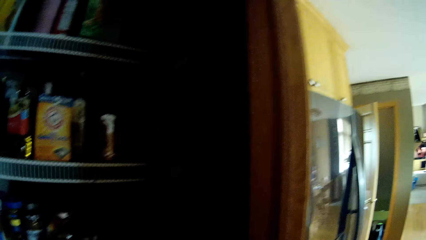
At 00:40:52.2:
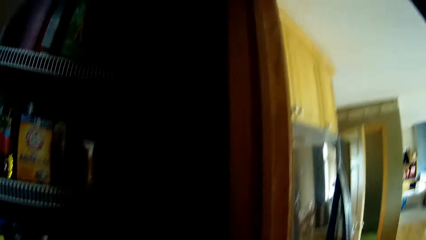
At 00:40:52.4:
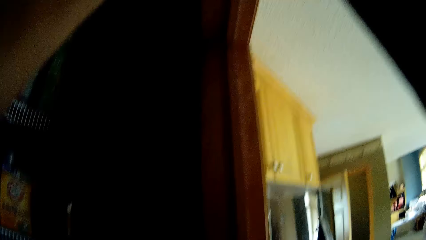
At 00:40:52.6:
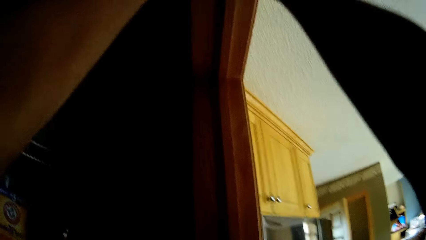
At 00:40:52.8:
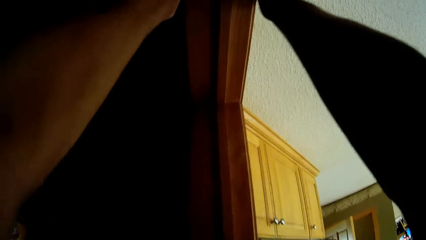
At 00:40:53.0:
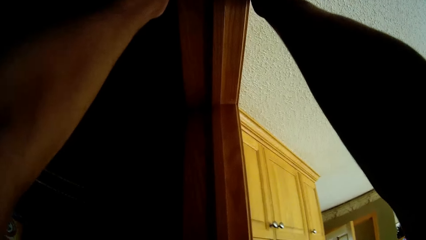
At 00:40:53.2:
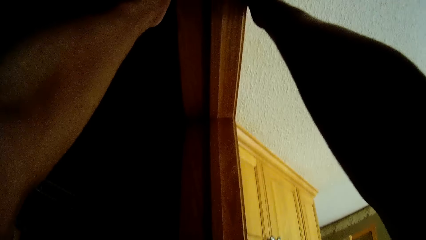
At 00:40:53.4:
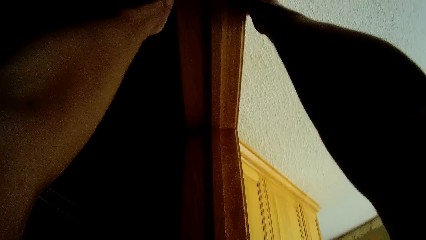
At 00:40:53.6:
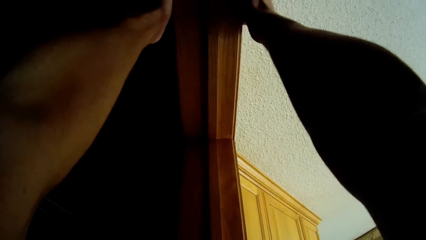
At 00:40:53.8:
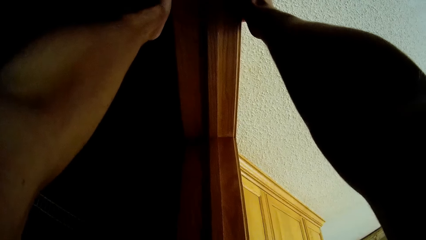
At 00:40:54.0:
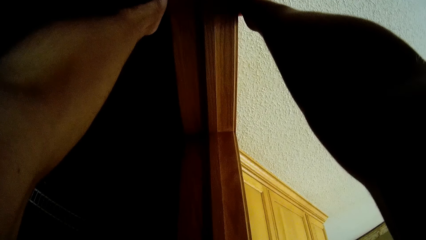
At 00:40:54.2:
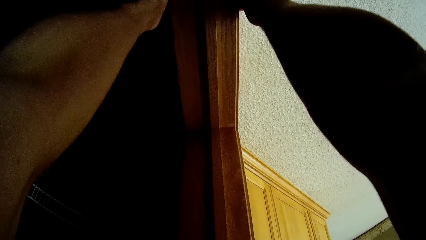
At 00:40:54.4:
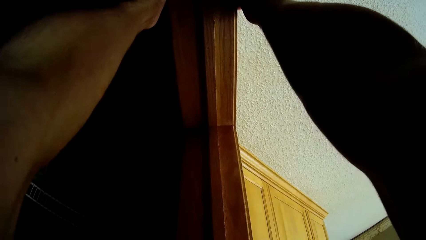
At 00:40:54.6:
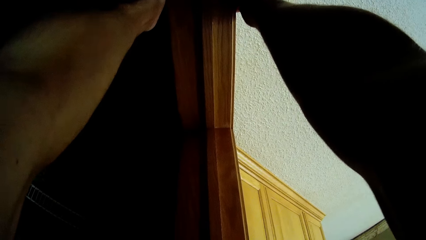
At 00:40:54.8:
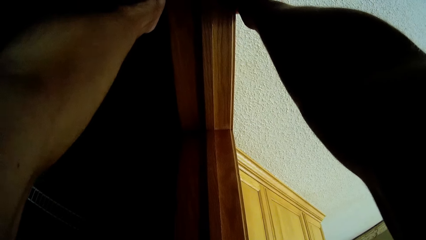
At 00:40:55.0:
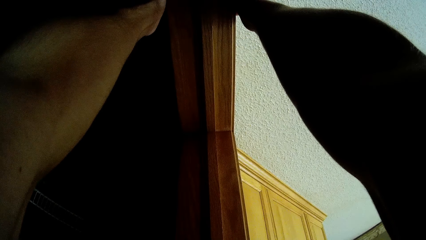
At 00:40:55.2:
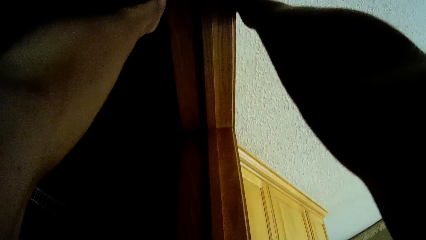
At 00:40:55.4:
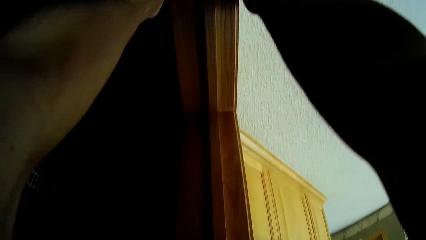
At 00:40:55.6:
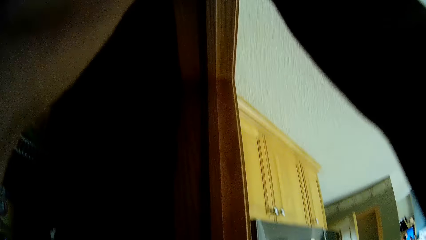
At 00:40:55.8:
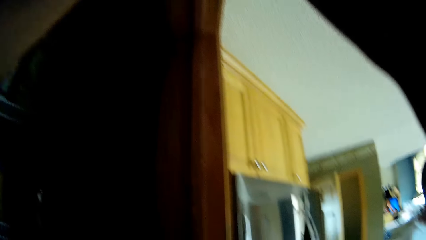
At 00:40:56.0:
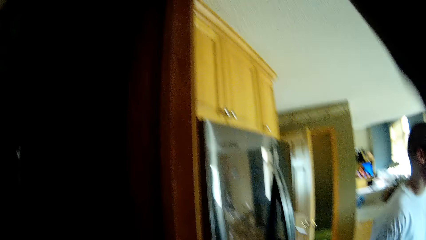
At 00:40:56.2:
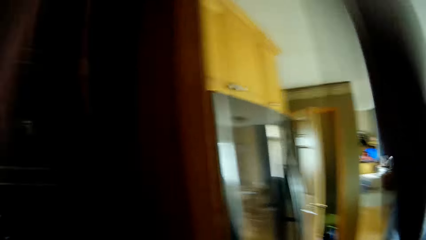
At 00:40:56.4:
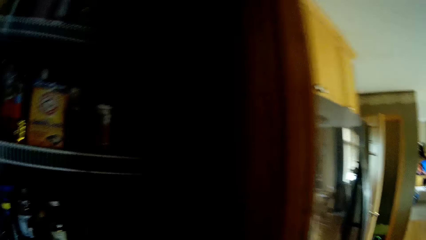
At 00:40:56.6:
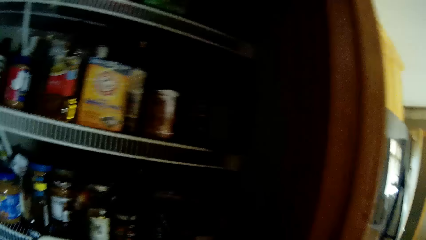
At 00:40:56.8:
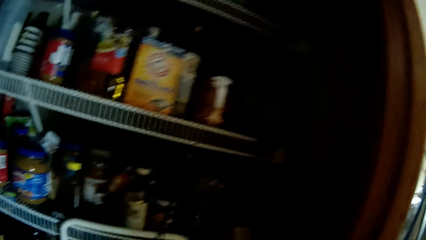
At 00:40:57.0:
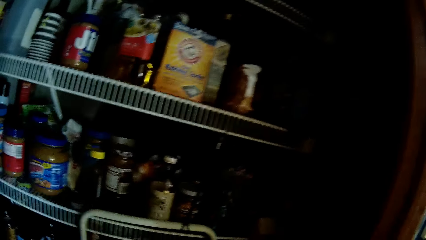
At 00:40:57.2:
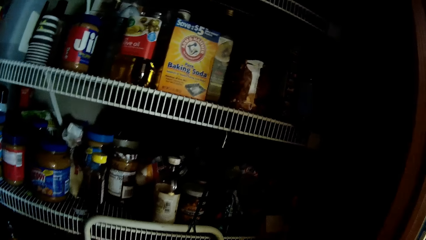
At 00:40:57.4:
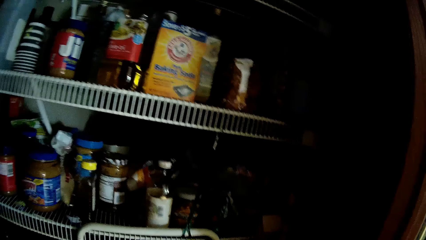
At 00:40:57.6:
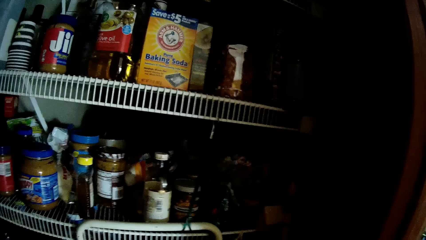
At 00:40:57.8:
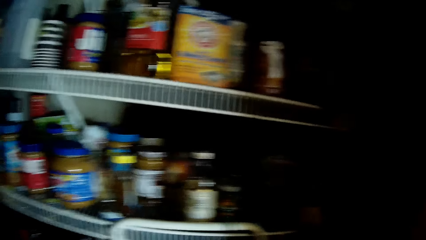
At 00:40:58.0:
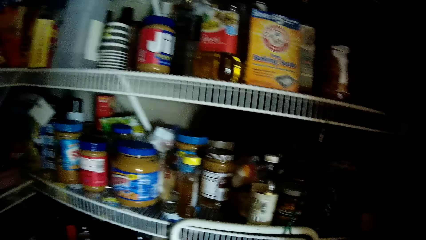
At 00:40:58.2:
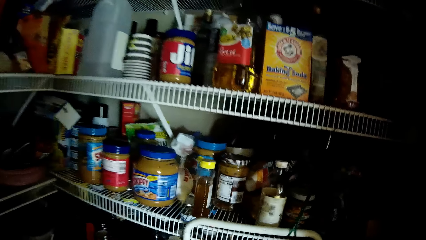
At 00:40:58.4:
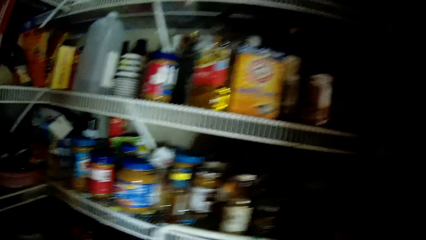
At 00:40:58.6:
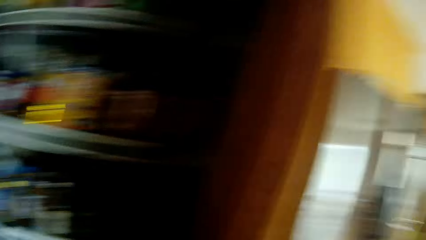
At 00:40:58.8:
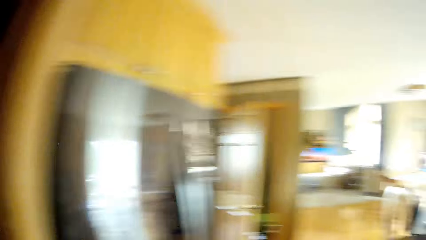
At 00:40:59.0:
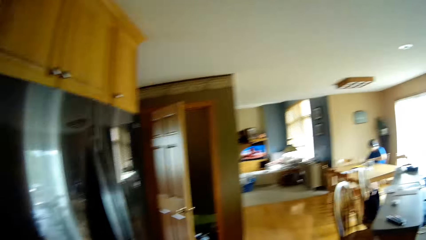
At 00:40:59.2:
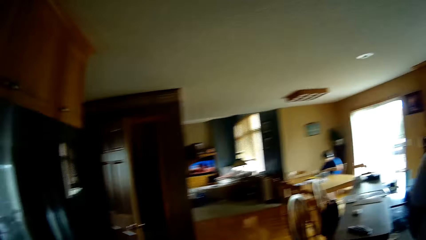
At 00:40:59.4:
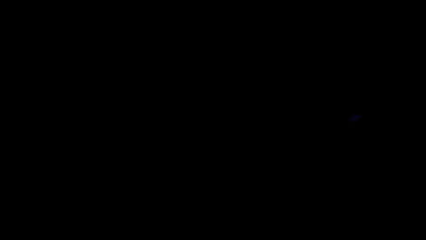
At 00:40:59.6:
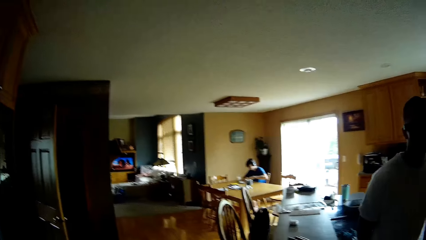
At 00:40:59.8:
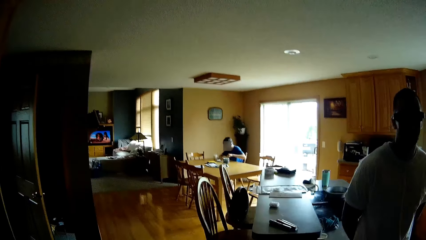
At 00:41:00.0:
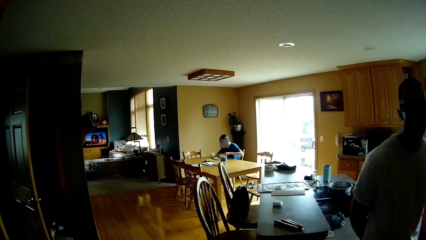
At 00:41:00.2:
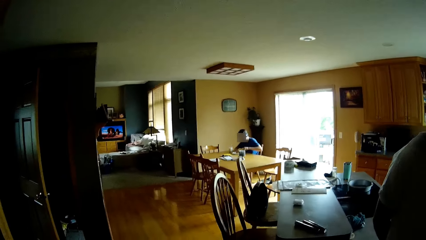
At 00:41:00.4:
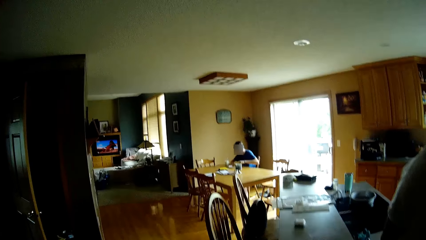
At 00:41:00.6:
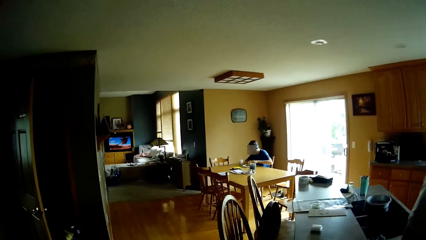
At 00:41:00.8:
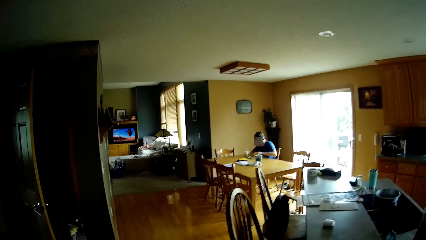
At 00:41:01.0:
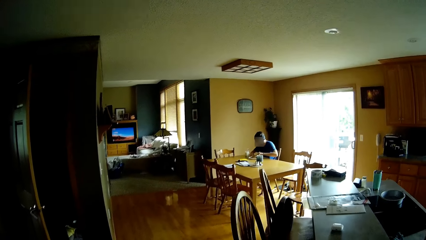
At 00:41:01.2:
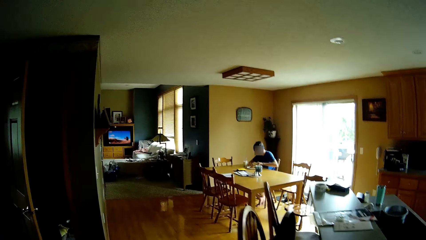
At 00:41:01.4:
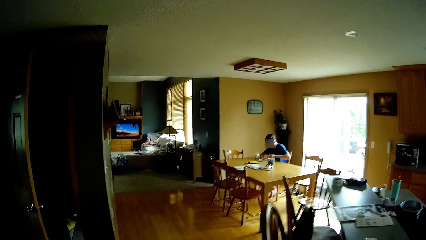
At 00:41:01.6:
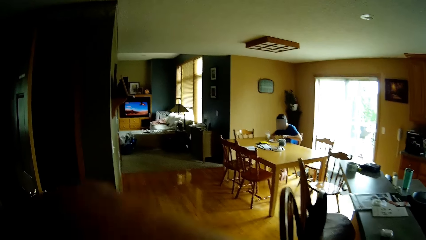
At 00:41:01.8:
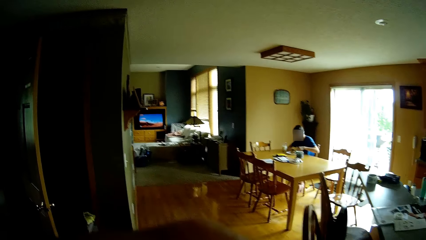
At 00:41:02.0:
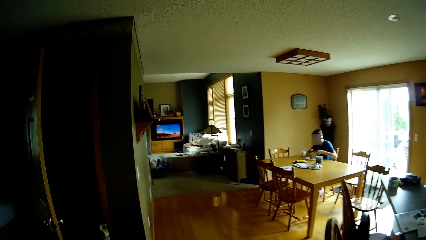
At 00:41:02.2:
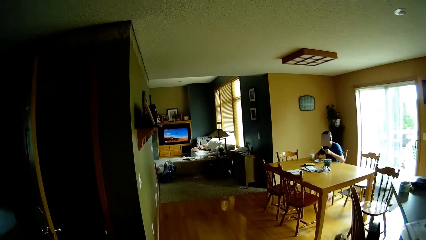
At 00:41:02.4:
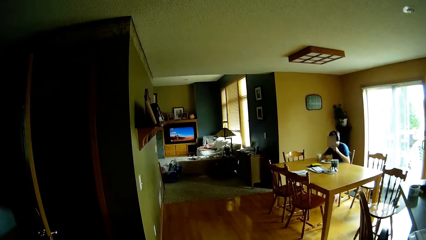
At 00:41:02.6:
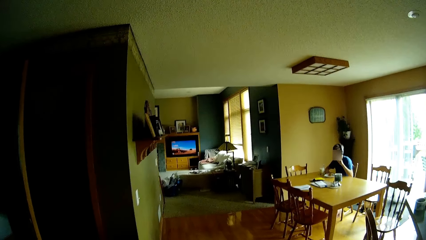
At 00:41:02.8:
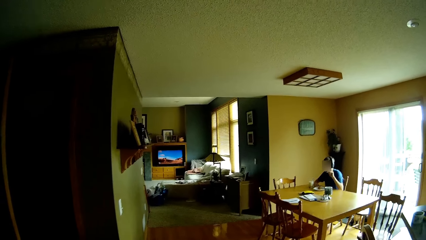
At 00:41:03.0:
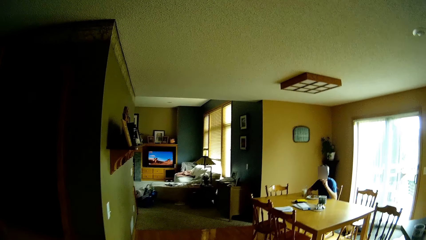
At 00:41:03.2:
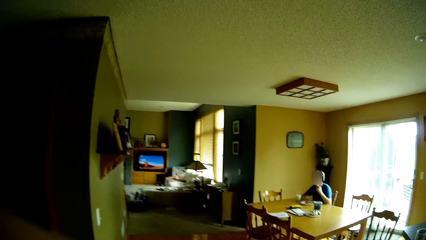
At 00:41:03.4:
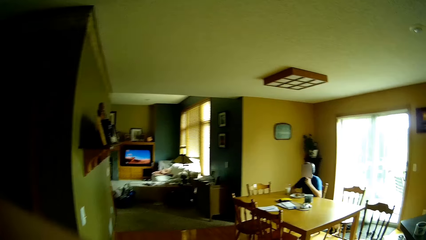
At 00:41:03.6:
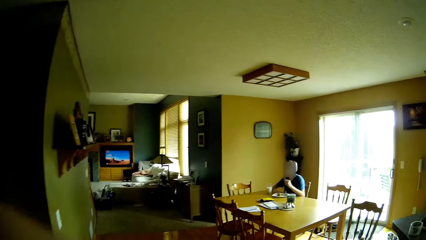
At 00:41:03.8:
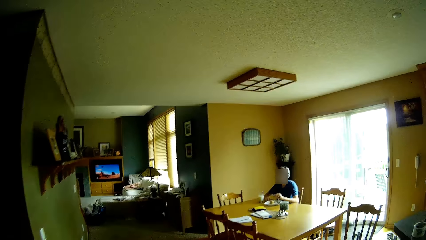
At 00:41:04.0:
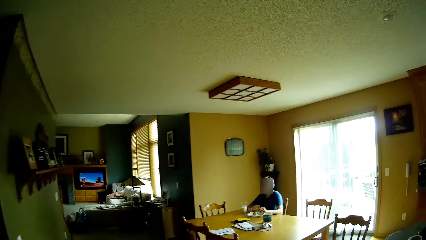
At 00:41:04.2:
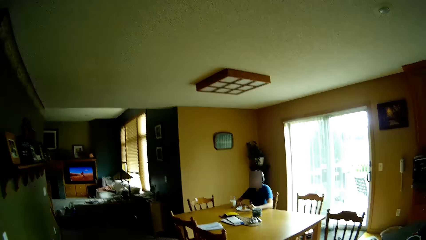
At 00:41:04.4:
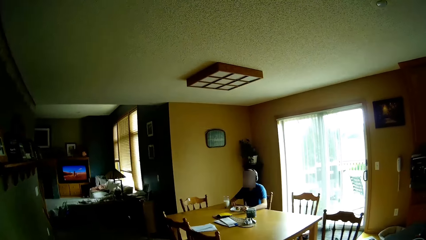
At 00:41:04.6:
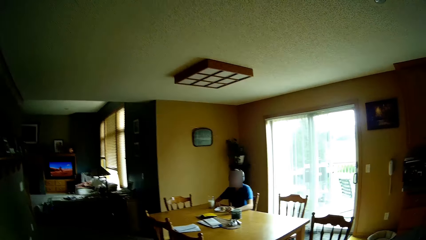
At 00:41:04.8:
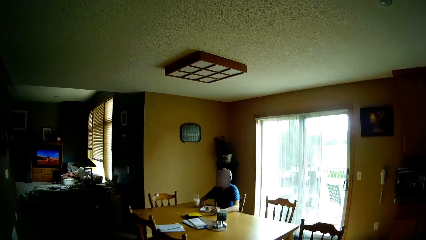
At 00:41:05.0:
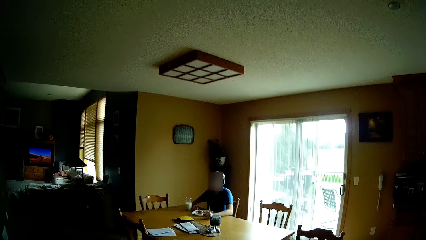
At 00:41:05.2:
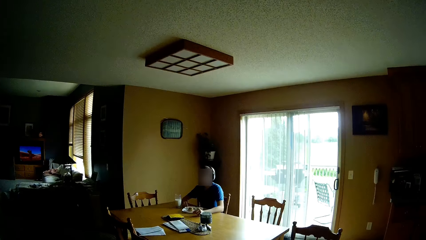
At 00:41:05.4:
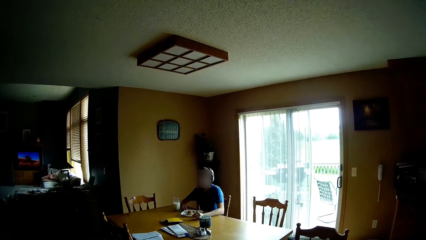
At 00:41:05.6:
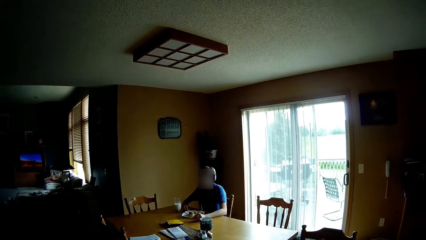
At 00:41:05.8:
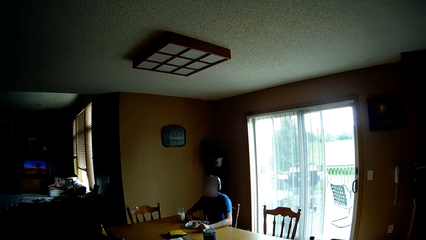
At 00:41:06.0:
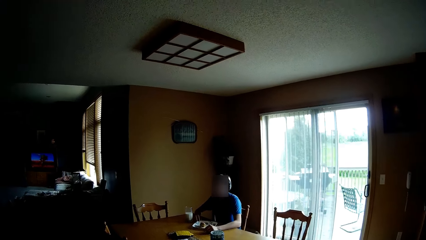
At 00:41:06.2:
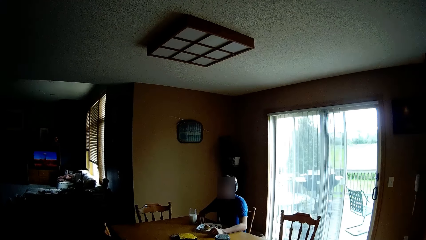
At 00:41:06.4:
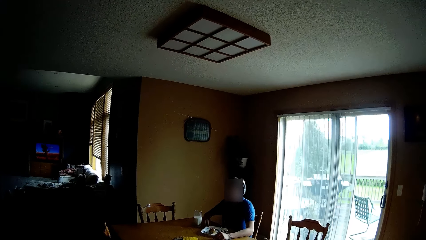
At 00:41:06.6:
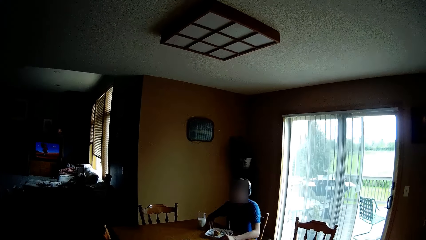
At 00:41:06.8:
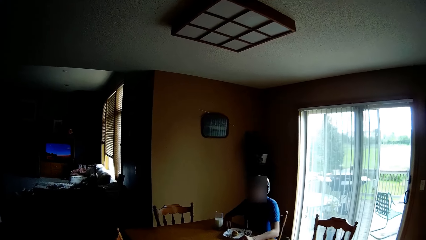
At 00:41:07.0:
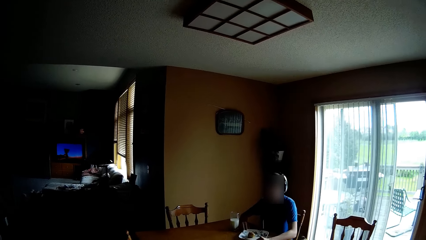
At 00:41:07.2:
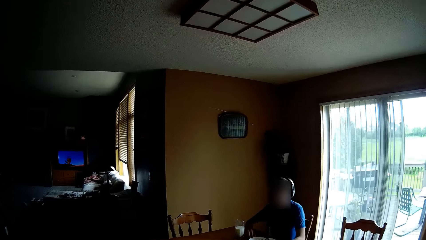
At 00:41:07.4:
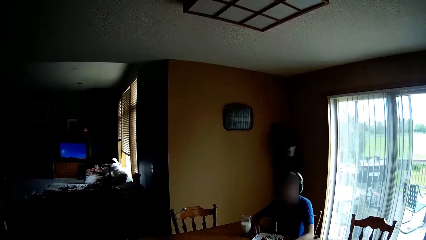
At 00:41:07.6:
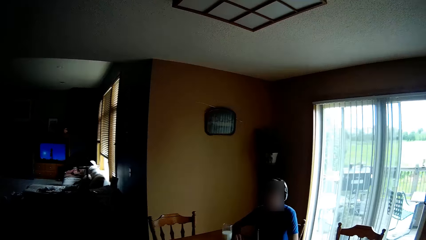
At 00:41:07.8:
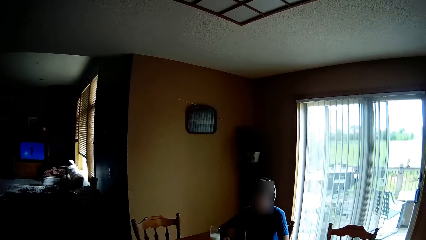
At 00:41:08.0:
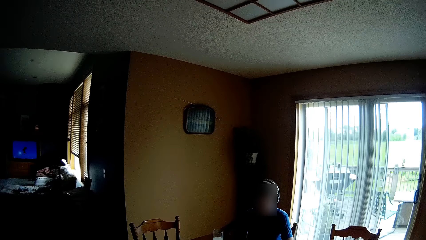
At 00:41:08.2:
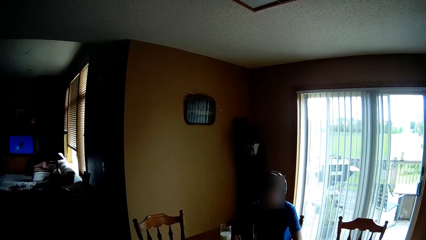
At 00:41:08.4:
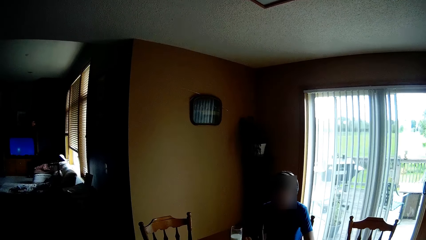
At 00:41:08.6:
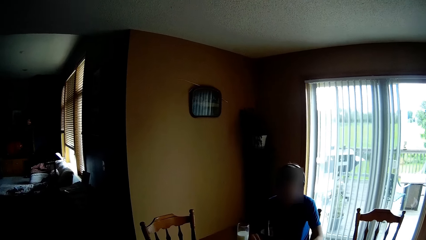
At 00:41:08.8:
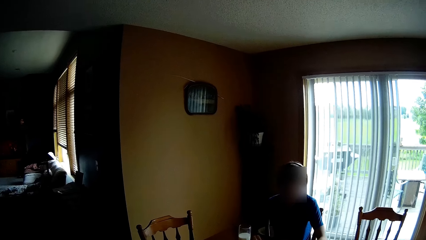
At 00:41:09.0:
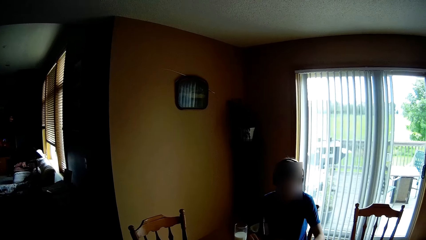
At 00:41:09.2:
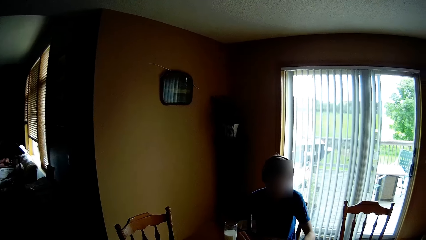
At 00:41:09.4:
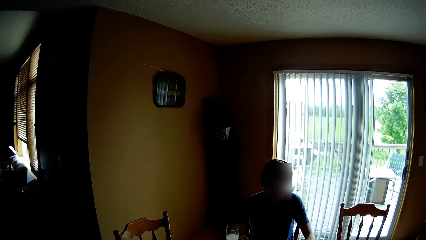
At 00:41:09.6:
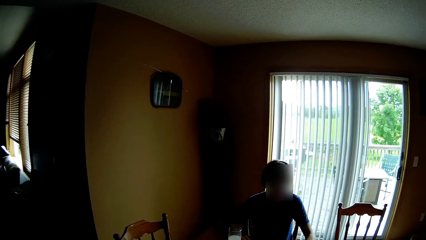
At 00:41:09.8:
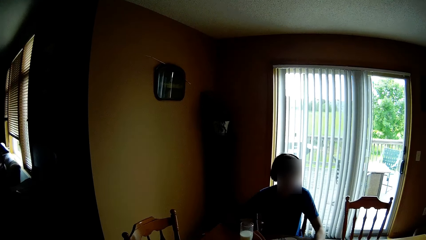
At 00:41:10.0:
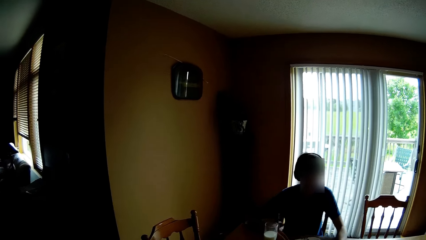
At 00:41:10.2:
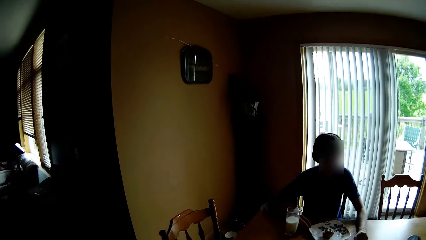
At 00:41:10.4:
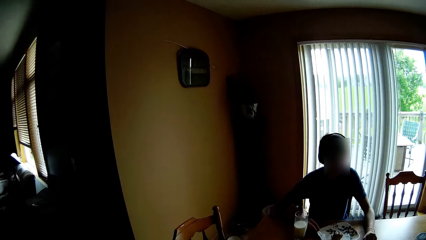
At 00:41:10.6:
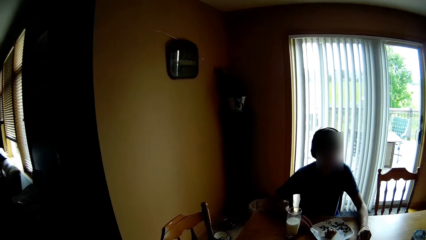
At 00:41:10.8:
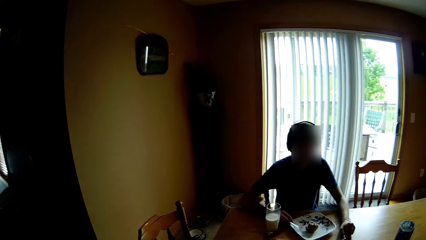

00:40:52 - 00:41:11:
The camera wearer holds the top of the door with both hands. He straightens his hands on the door. He walks to the dinner room. He walks towards the table.
